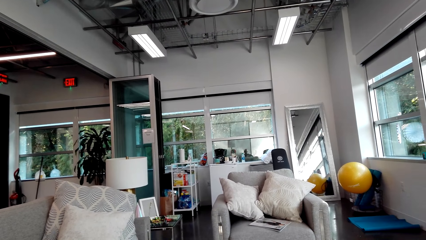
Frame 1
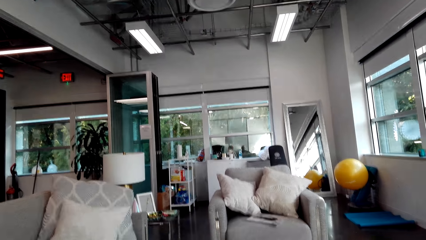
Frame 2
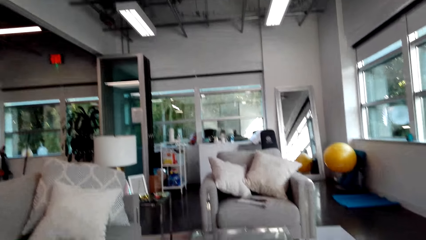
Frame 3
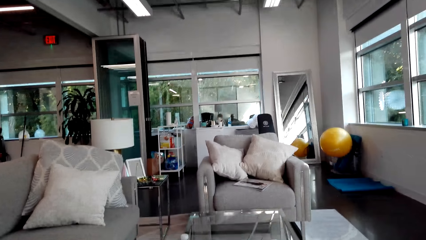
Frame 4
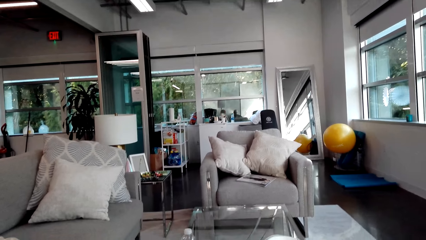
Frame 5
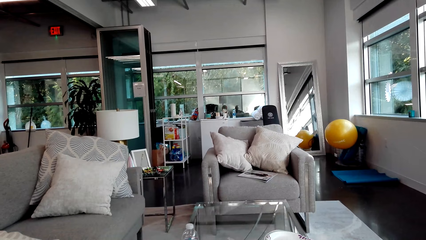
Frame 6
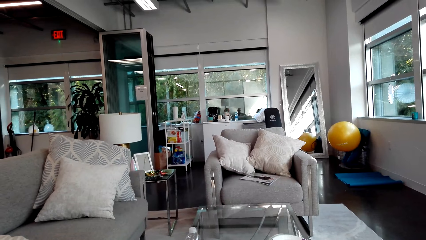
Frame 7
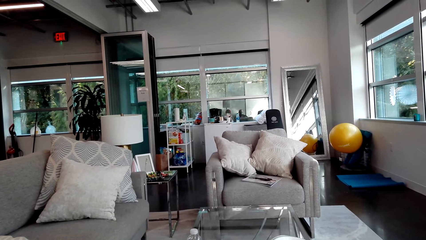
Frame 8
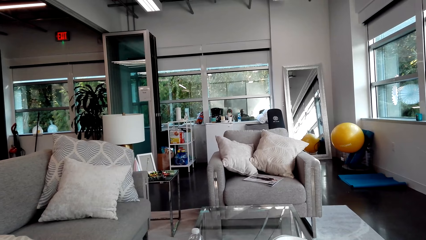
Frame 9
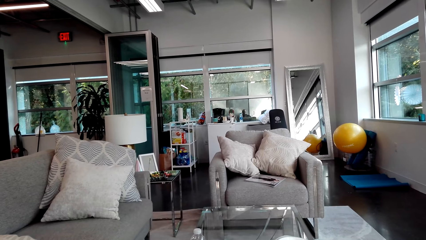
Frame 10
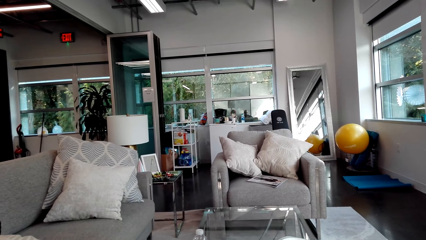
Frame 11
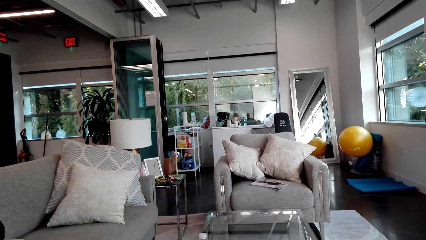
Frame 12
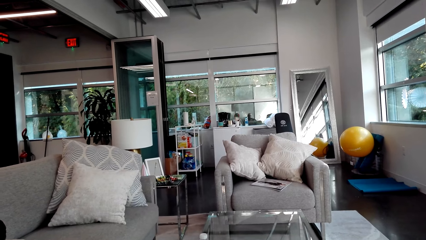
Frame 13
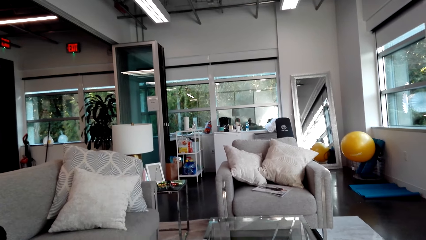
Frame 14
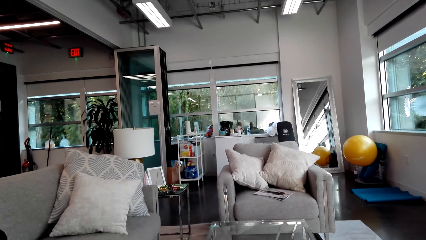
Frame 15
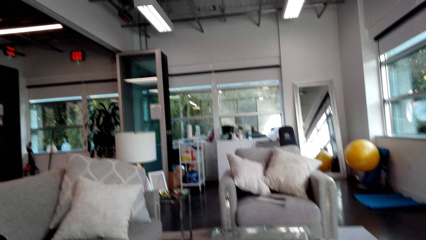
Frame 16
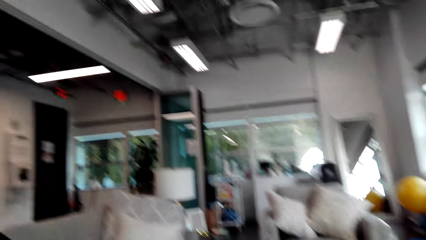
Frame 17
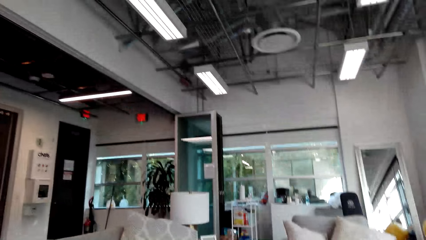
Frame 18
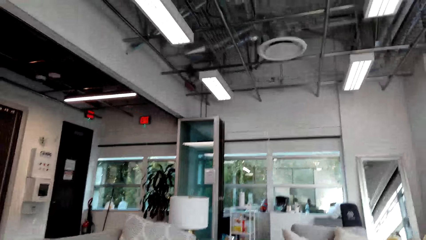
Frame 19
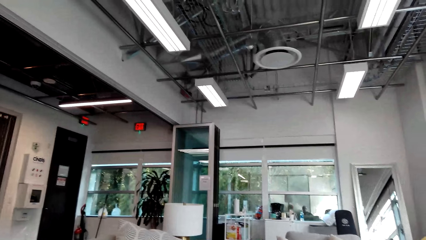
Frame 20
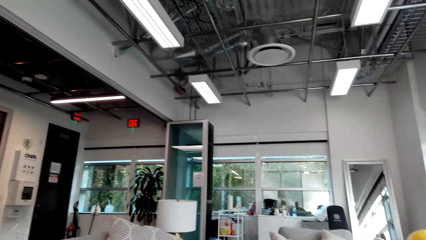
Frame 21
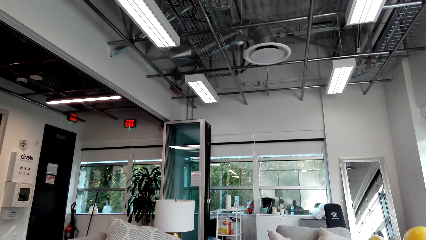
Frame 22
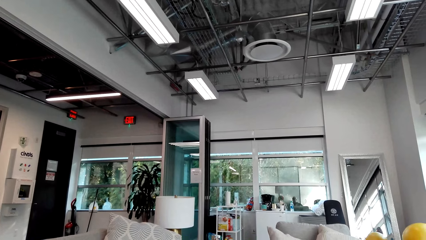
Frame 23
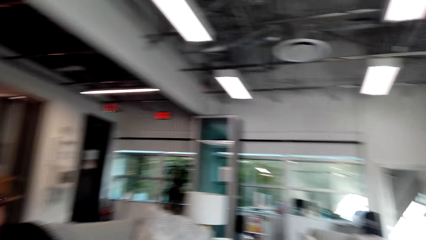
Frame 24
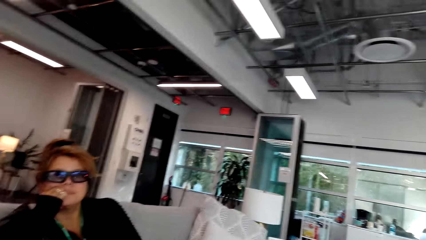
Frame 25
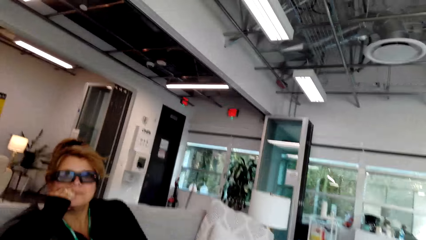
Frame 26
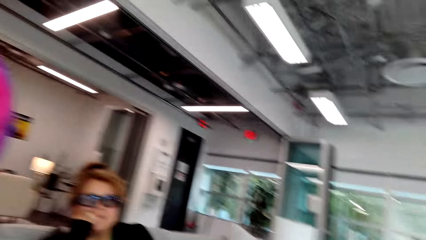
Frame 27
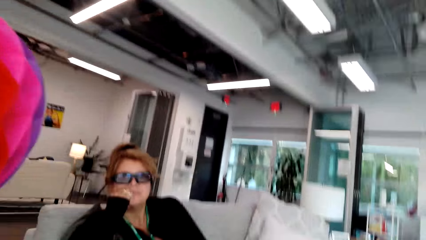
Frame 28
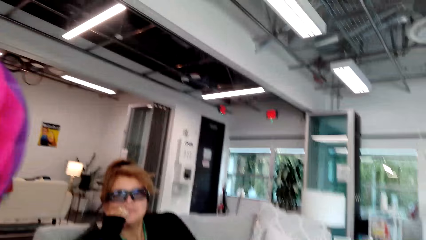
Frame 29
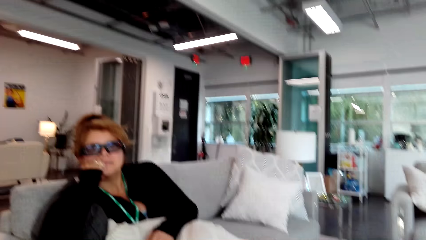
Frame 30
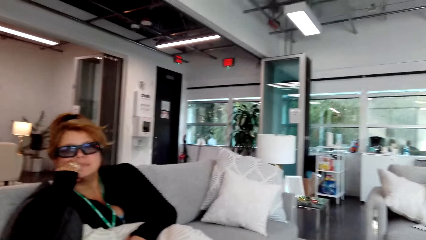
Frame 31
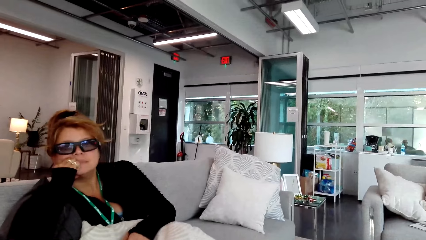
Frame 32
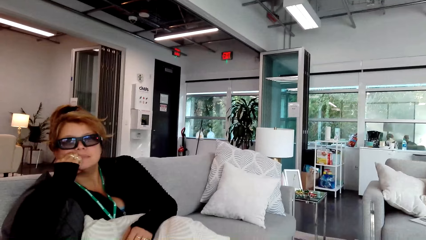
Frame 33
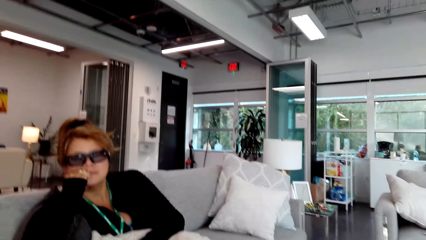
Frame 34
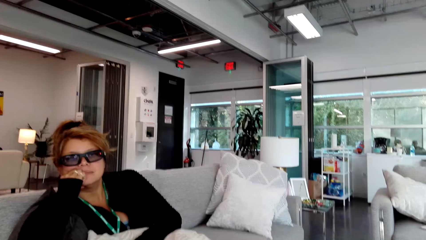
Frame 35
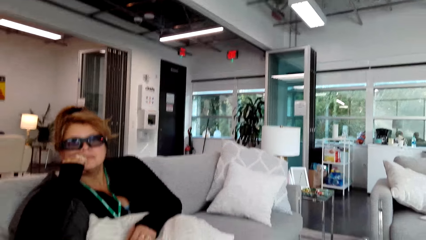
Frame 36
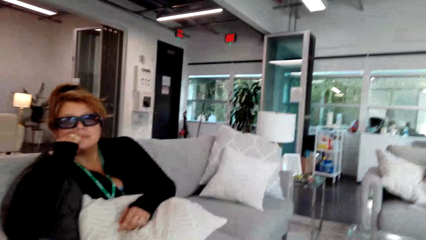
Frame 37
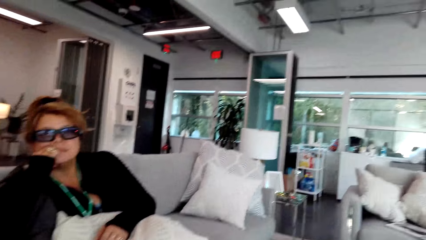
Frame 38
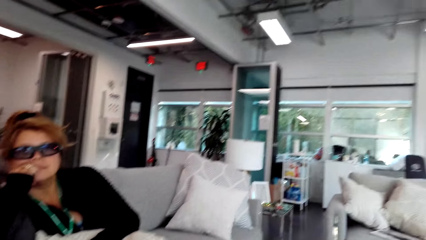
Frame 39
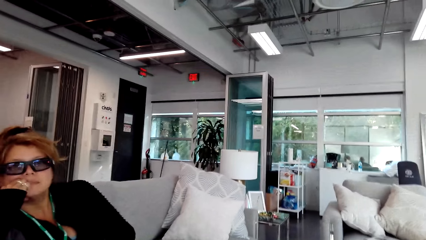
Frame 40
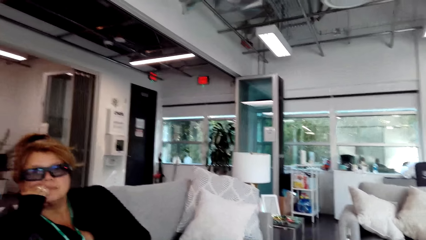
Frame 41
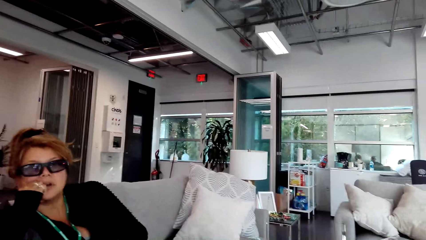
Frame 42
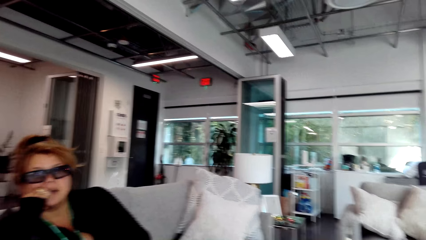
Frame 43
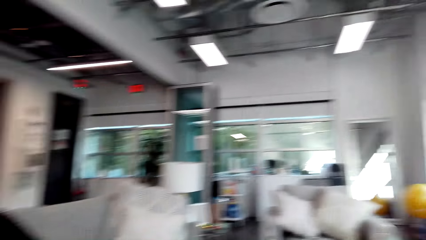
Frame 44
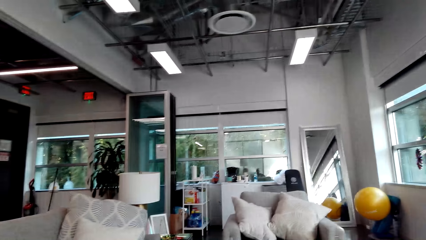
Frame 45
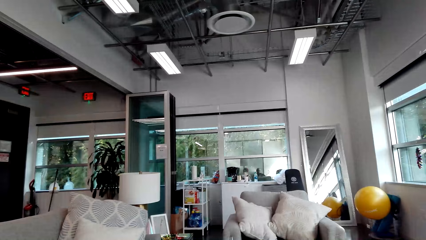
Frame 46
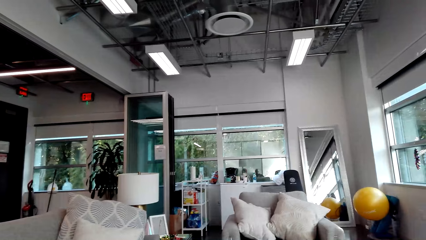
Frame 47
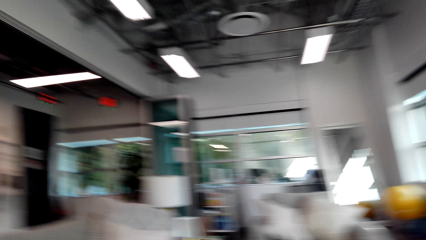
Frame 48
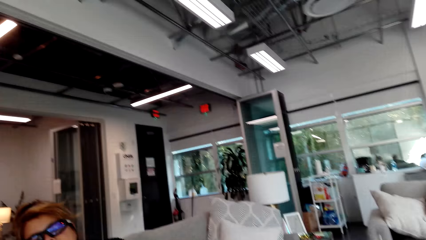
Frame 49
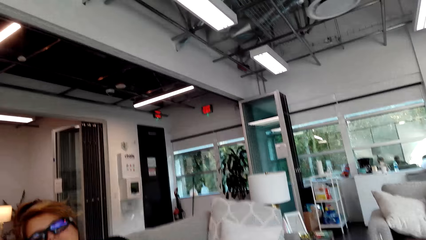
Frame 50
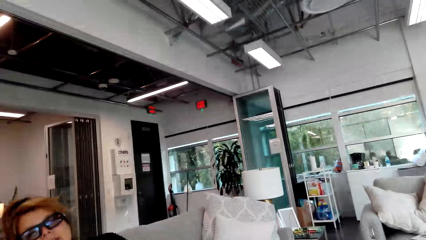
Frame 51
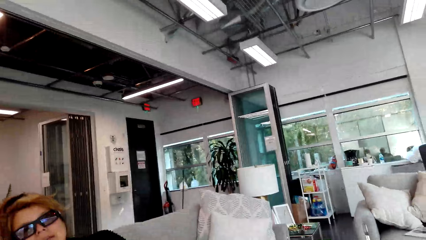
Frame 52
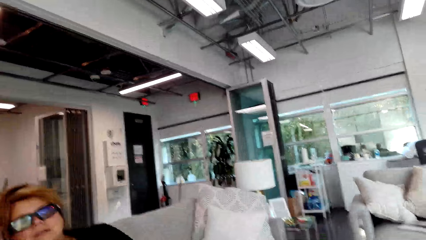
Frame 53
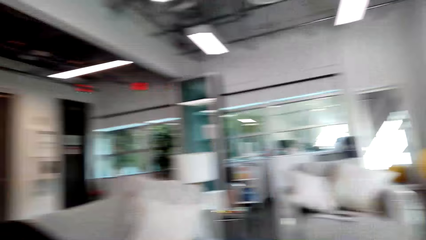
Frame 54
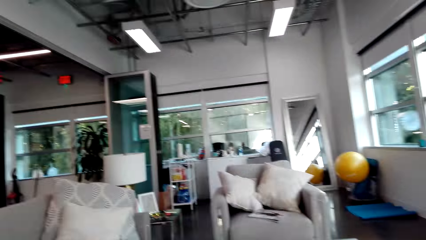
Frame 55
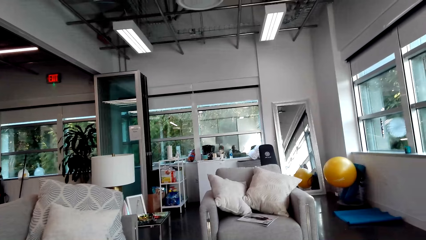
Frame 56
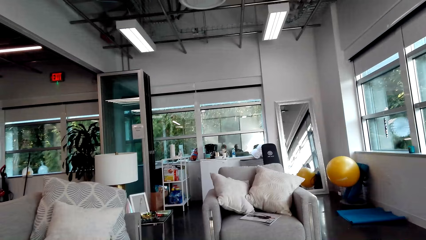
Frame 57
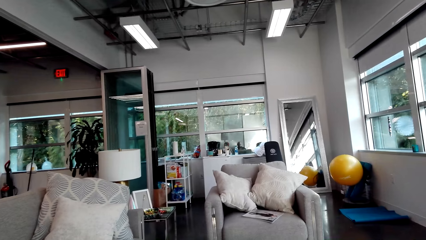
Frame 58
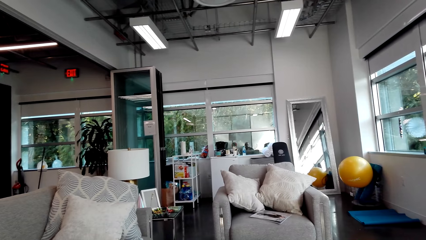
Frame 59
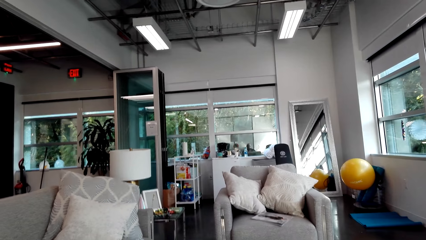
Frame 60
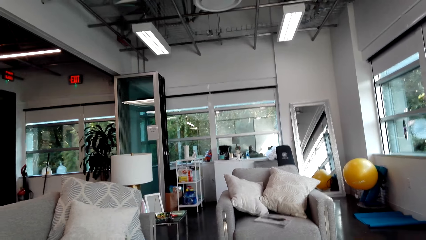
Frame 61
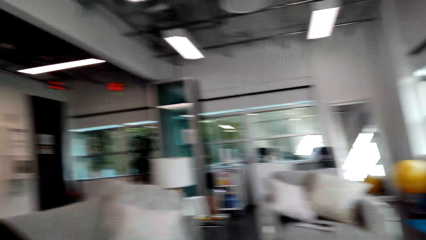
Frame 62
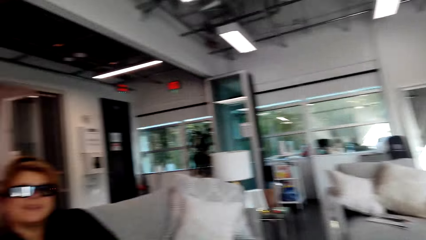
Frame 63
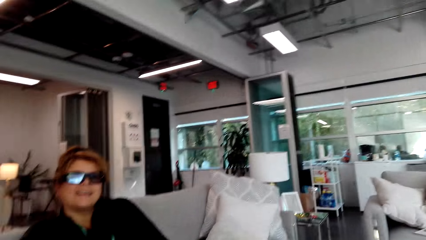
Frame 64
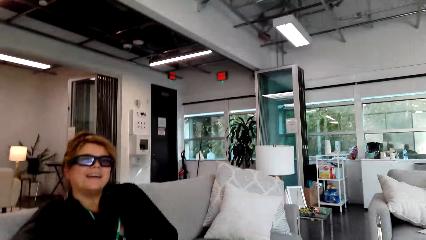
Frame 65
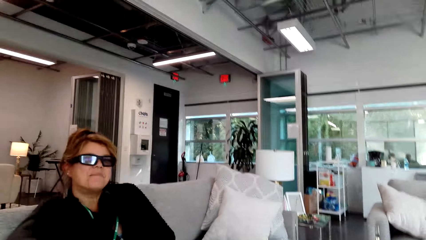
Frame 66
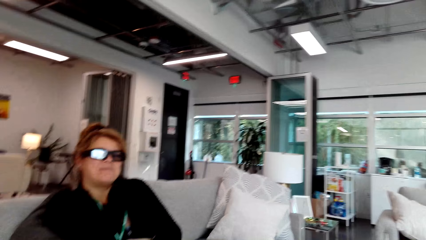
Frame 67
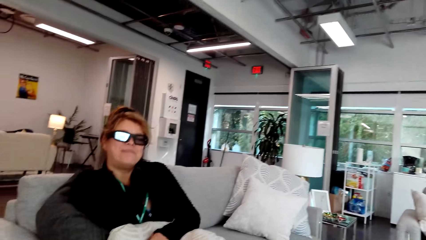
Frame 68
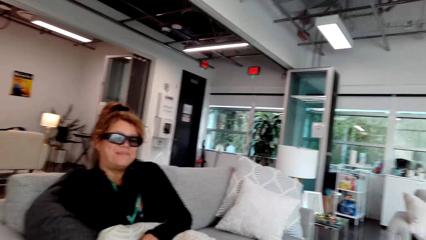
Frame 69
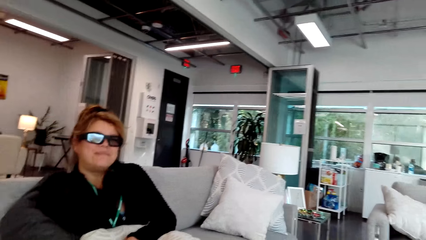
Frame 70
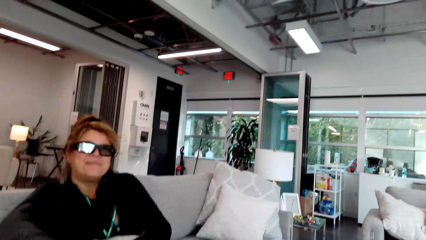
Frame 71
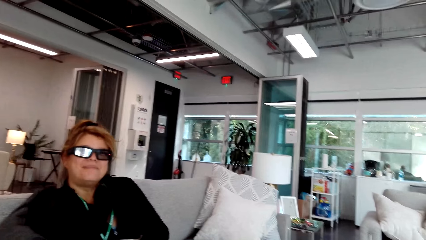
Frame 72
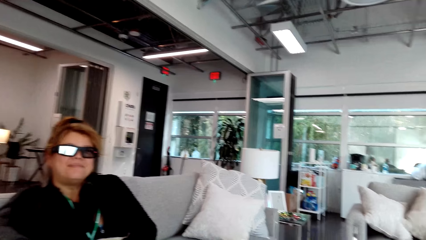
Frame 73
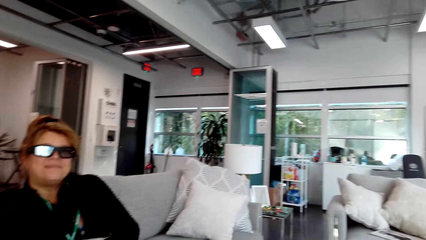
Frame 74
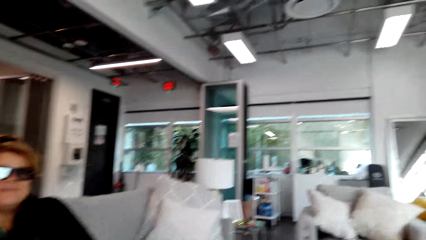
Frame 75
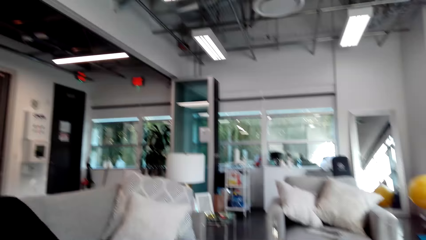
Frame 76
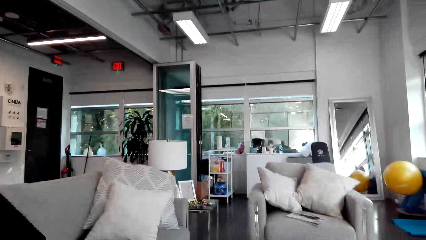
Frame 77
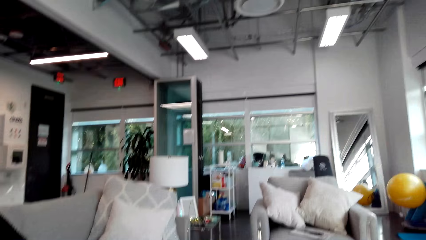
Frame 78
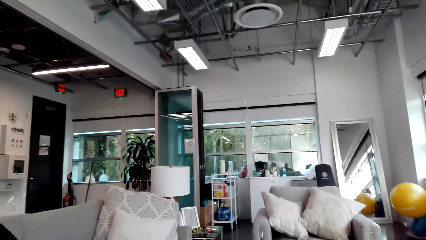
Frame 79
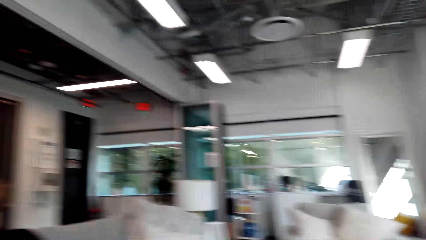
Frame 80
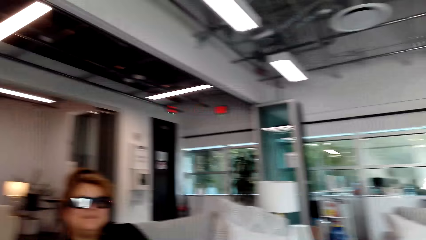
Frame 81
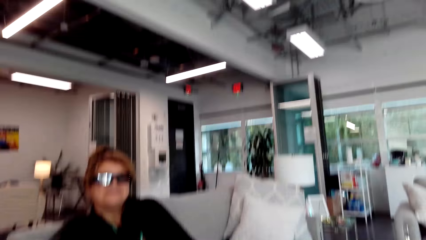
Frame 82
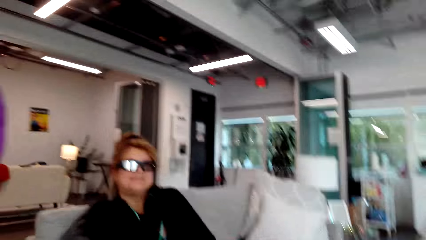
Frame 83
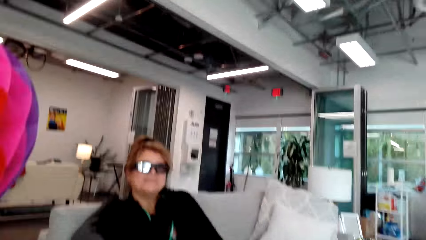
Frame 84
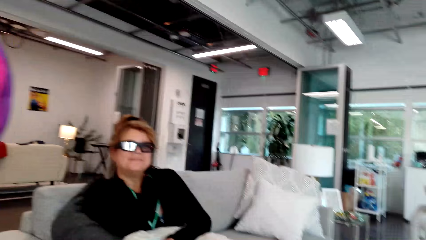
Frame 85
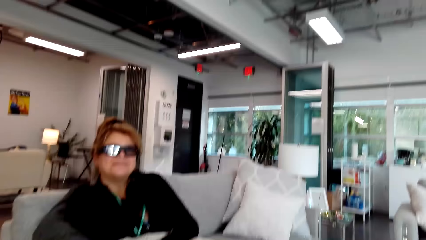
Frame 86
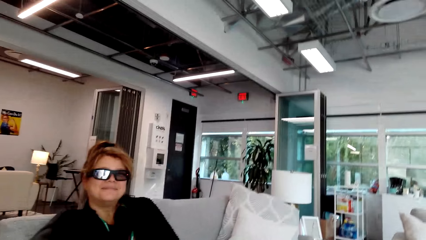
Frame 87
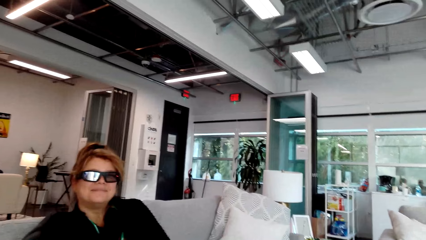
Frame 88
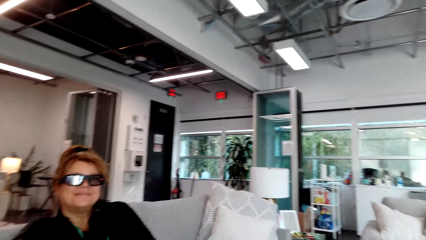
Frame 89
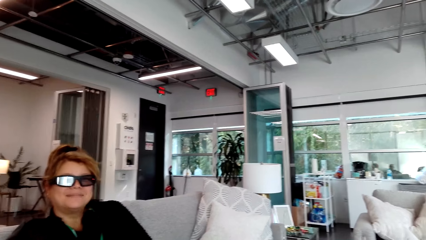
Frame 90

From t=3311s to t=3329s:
The camera wearer looks at a lady. They look around. They look at the lady and talk to the lady. They look around. They look at the lady and talk to the lady.
